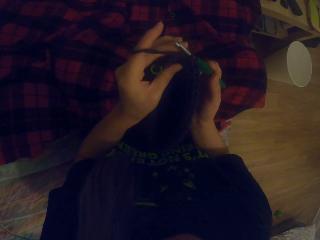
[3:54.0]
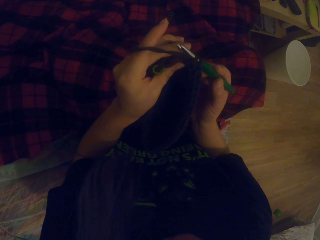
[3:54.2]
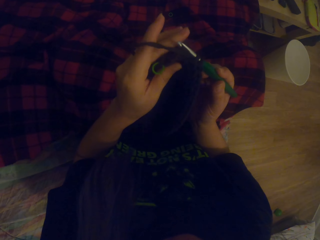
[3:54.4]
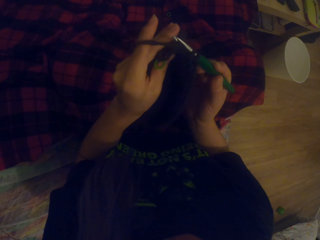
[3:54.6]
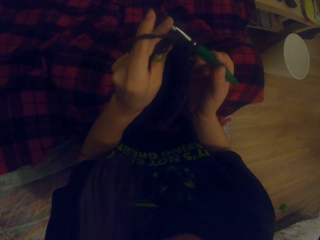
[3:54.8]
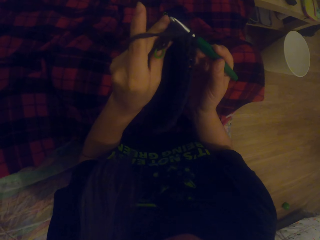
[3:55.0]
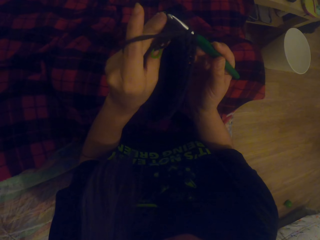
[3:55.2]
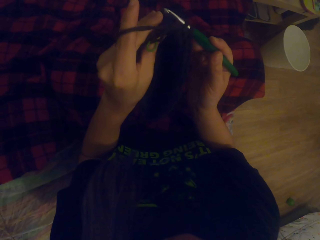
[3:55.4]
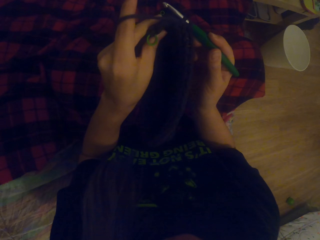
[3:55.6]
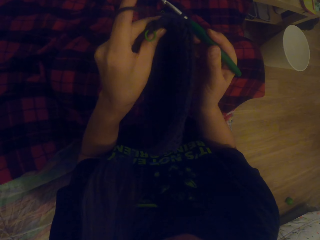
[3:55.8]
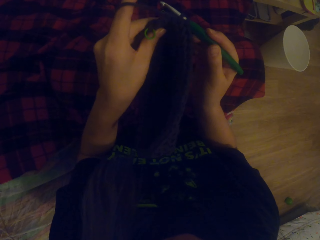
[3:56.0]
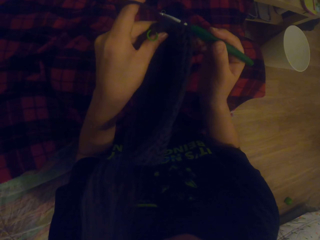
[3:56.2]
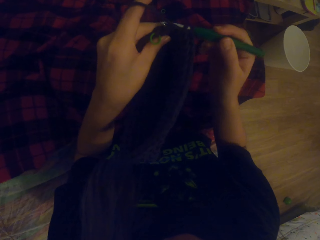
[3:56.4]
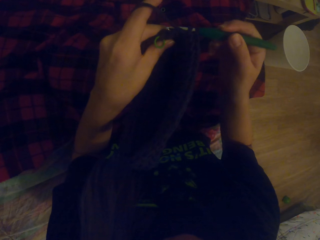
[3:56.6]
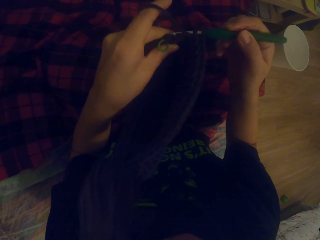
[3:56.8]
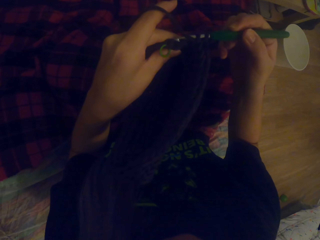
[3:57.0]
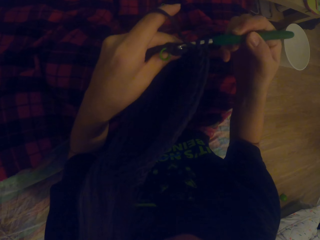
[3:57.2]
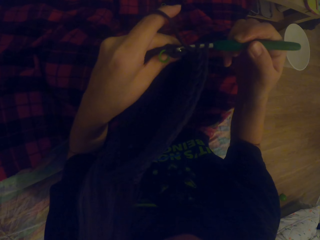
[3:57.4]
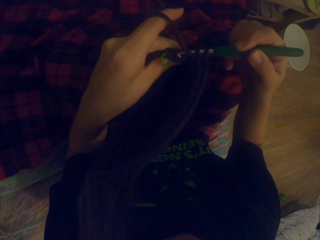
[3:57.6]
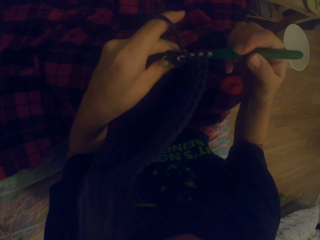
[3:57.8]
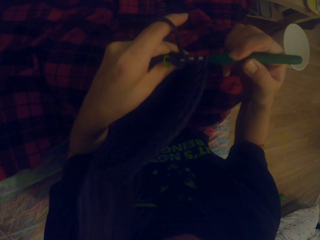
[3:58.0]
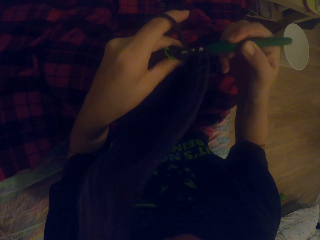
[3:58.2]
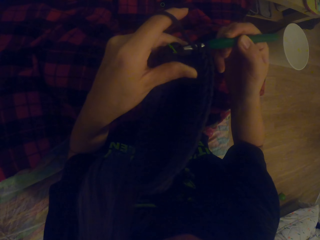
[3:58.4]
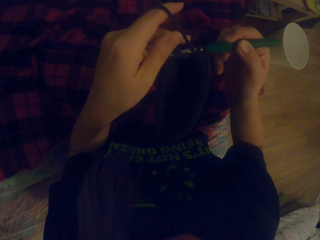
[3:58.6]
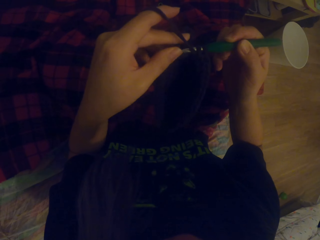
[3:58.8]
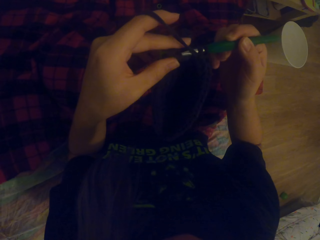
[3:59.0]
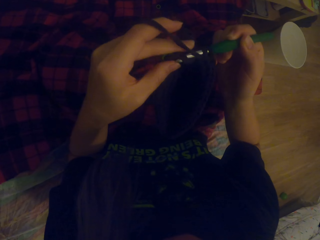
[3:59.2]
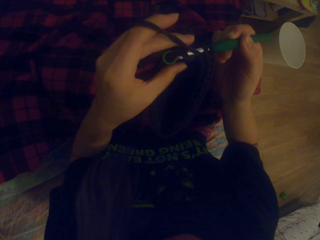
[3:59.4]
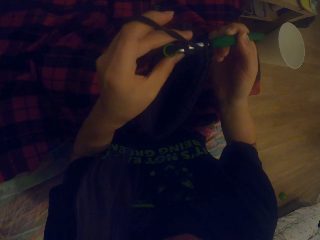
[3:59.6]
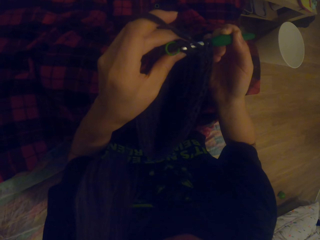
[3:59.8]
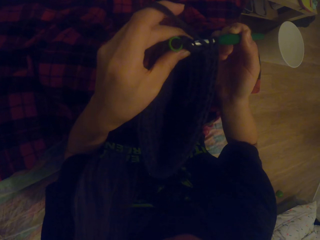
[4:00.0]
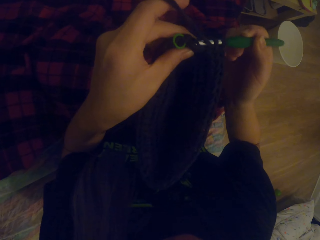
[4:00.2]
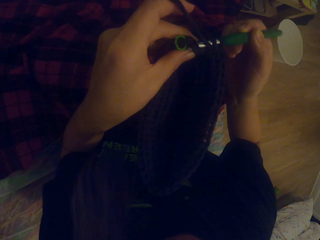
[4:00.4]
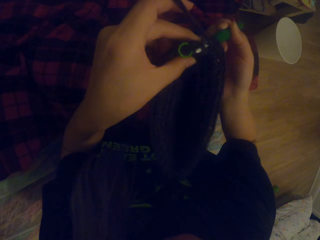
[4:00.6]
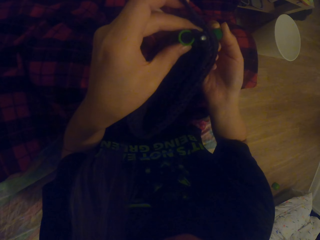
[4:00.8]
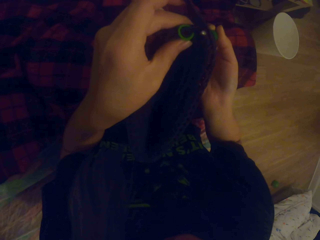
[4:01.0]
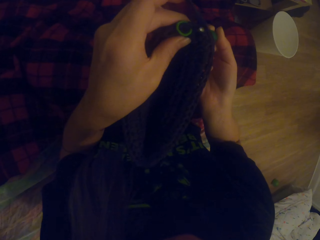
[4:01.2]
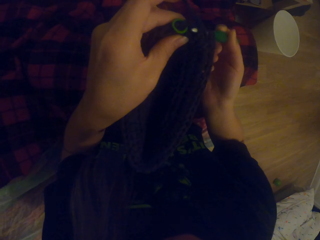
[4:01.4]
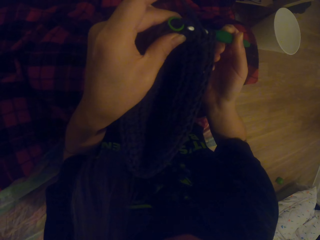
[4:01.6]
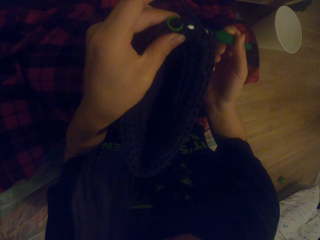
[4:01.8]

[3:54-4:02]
The camera wearer knits a fabric using a crochet.

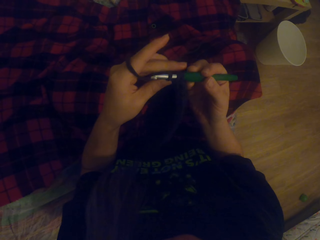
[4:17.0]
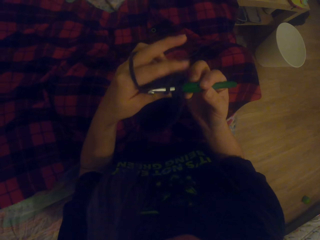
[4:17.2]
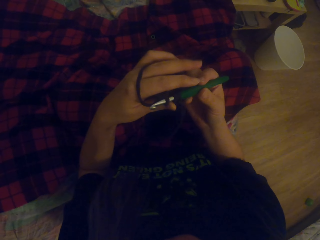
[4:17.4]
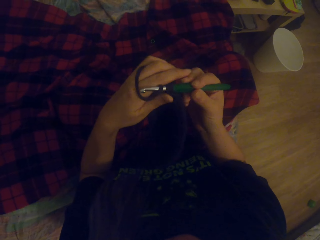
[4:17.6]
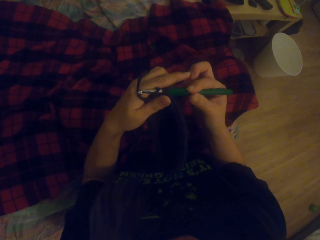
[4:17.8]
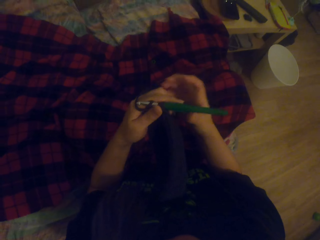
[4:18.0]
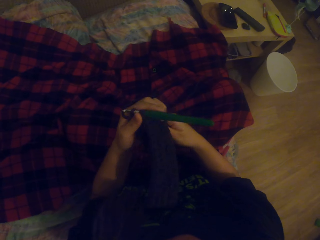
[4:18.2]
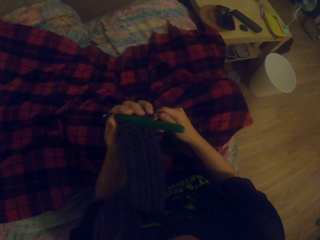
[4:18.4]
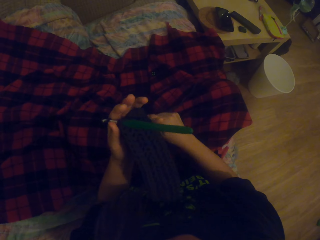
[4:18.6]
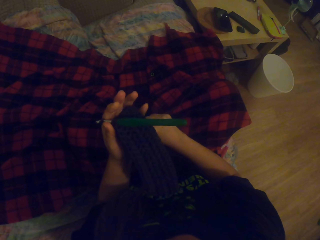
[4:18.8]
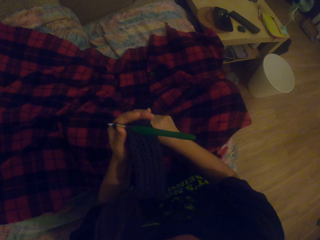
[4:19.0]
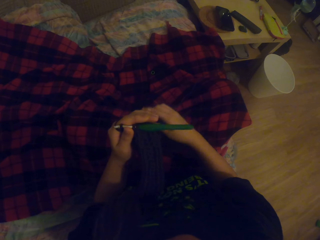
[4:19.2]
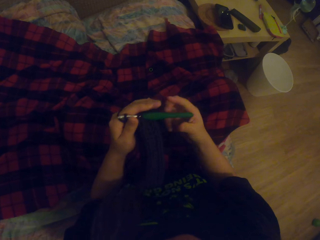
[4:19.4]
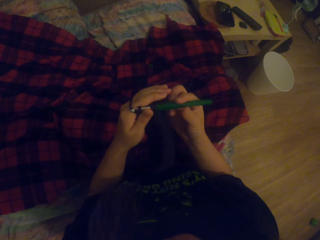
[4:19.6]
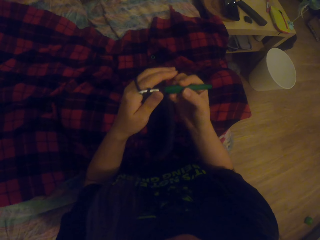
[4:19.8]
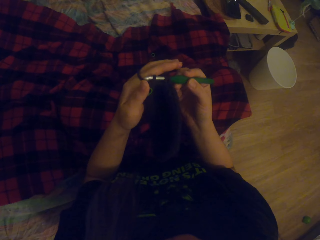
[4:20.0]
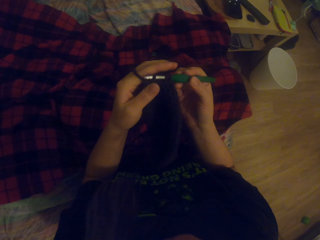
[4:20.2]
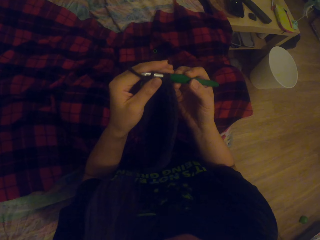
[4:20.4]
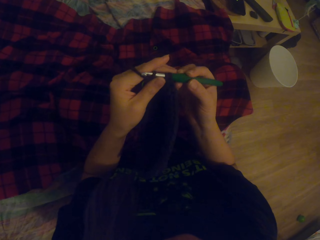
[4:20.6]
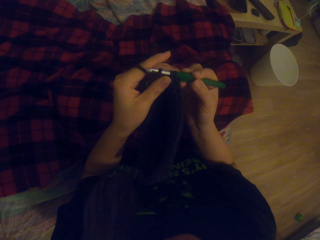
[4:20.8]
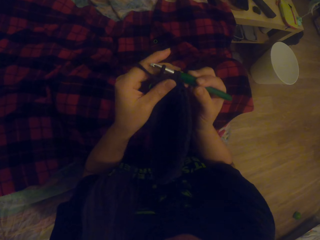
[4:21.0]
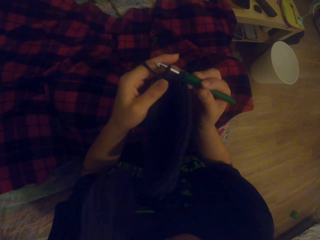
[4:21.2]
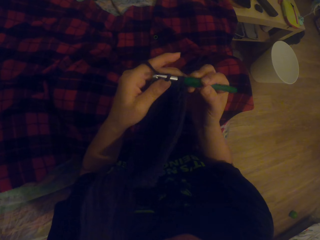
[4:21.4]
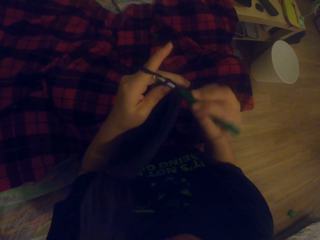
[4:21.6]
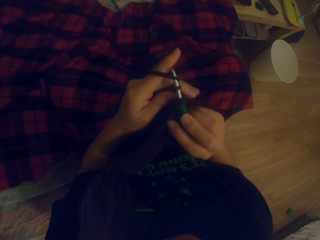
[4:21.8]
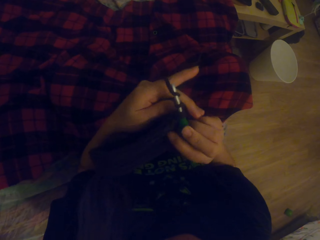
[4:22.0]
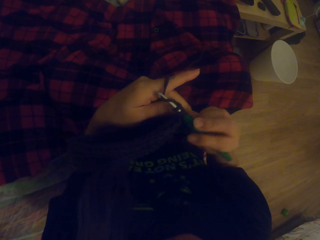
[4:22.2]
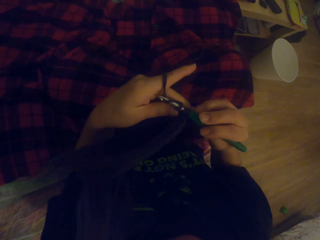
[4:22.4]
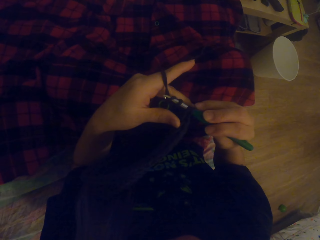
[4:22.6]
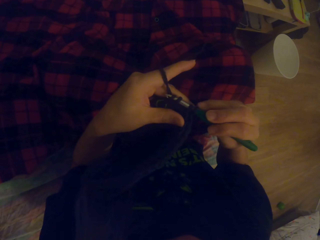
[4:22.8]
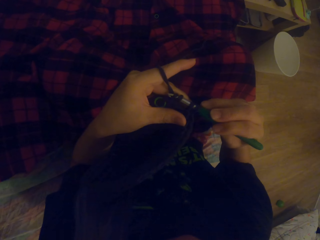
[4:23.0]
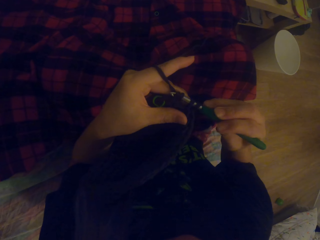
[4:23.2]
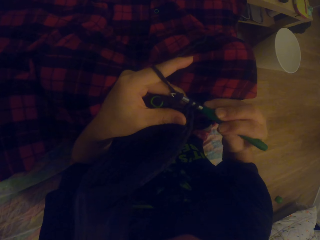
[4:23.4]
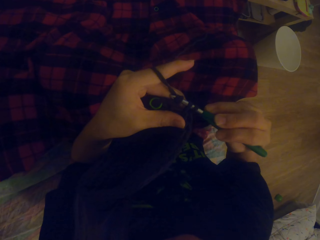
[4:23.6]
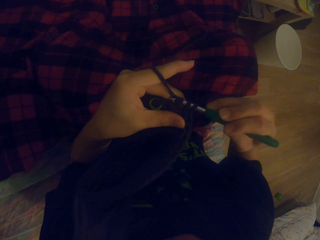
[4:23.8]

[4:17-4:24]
The camera wearer adjusts the fabric. They pull yarn on the hand. They knit the fabric using a crochet.

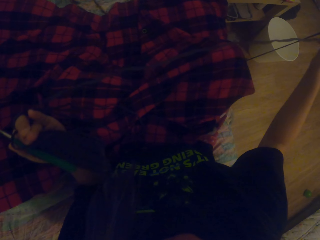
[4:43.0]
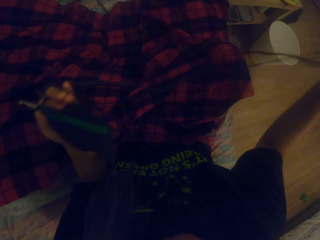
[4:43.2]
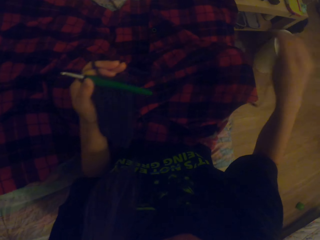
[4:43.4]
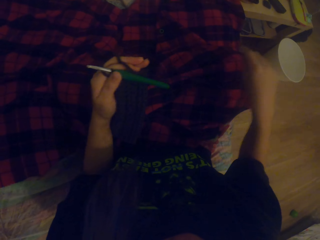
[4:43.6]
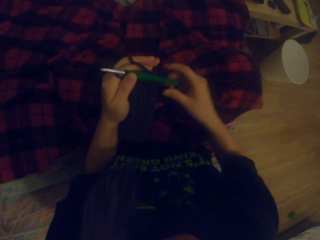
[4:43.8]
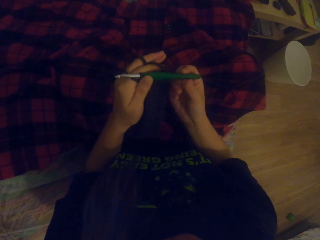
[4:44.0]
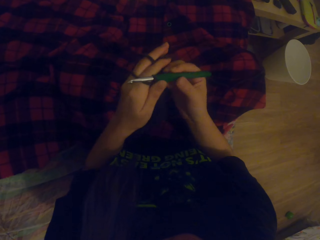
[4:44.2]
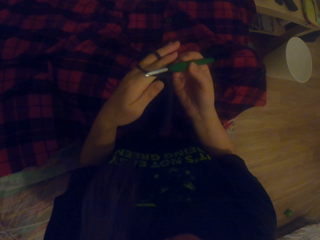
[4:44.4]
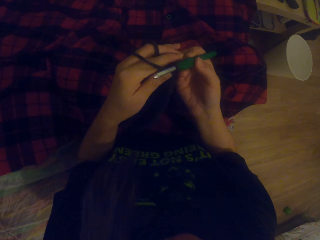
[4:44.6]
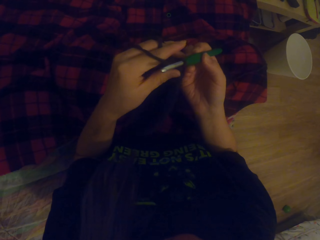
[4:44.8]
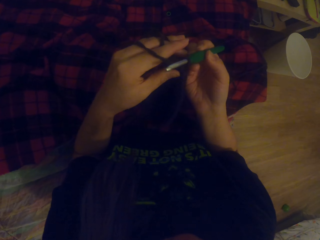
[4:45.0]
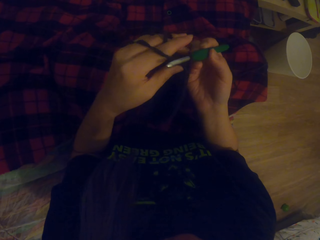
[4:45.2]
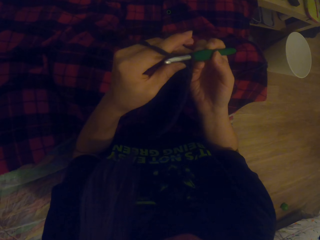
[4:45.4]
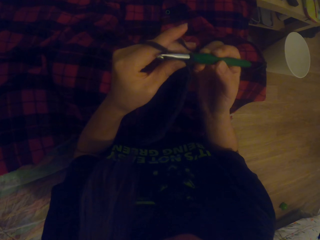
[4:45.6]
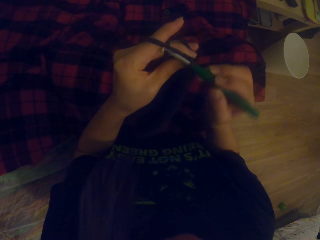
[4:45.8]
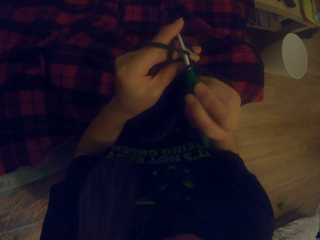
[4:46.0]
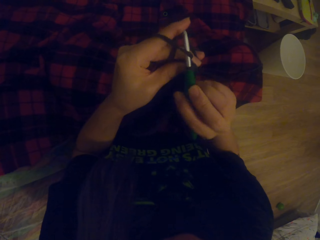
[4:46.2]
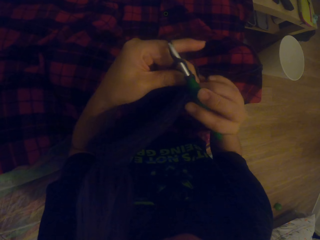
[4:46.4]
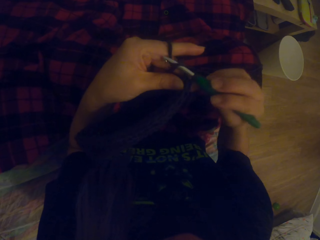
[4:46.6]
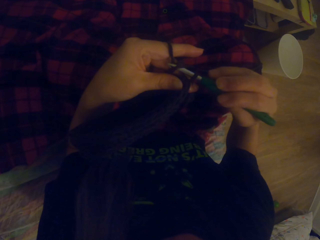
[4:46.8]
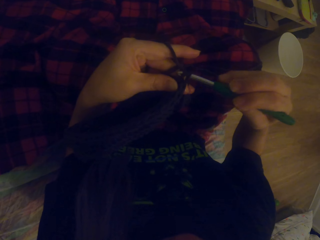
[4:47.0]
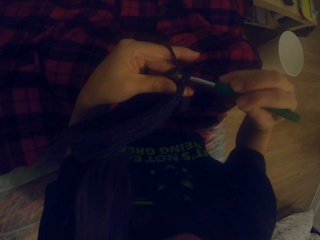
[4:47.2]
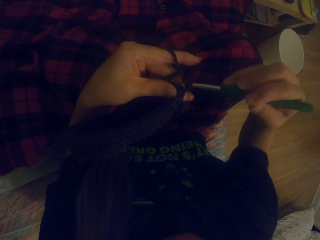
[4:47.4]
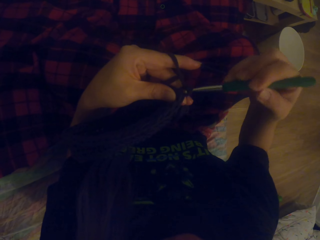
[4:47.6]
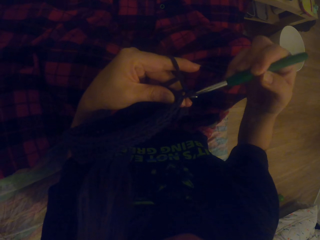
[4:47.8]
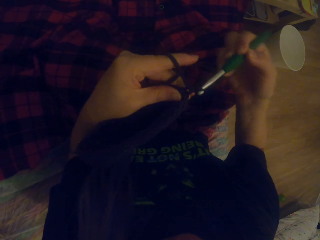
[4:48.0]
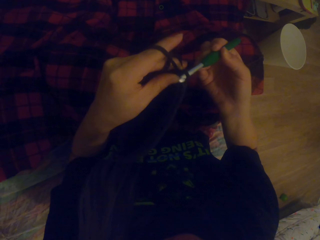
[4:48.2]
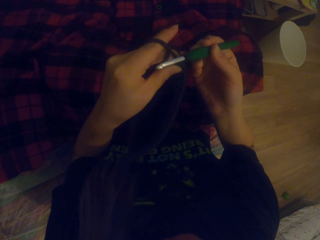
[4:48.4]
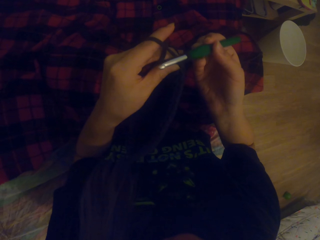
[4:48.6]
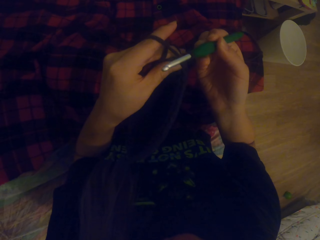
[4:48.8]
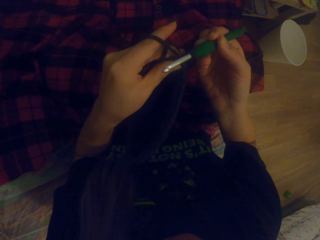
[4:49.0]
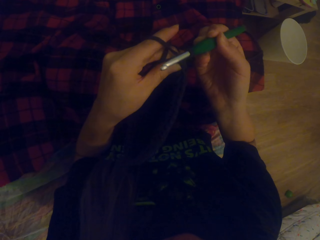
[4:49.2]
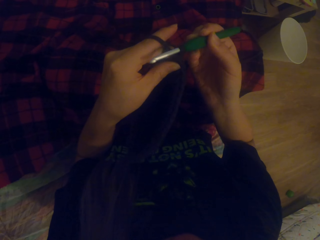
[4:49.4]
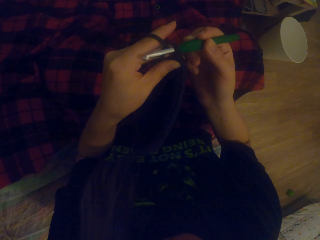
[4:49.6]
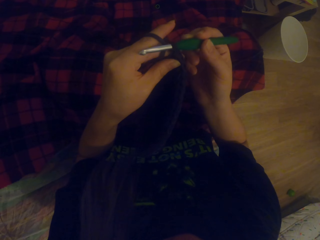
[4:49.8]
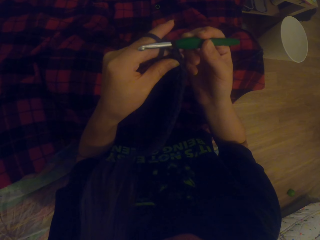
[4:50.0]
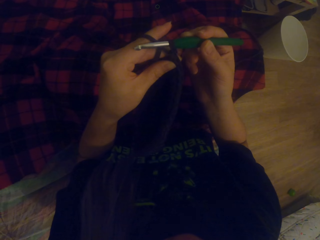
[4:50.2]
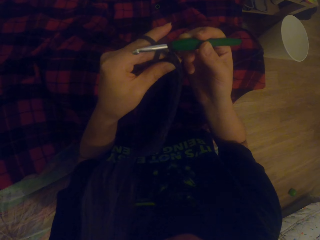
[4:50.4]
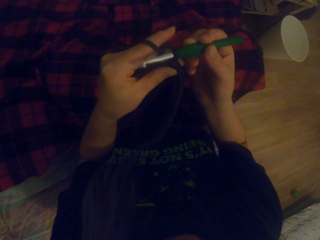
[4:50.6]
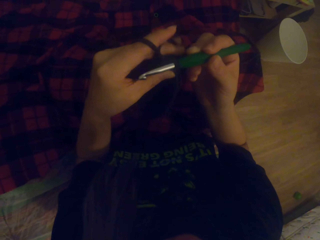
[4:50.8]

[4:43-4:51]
The camera wearer knits a fabric using a crochet.
